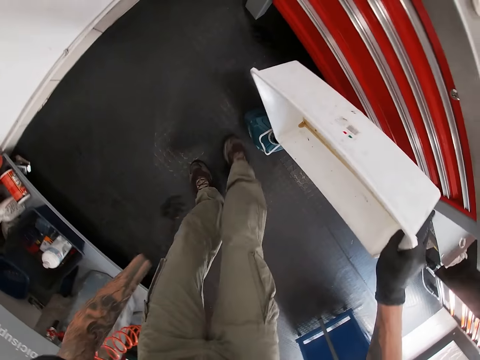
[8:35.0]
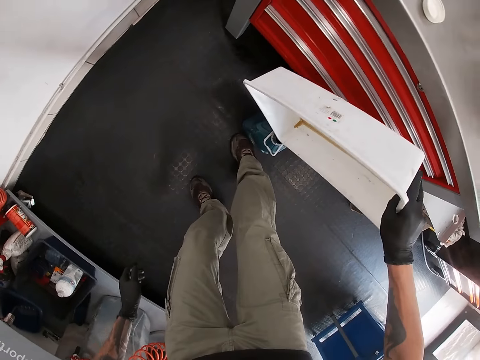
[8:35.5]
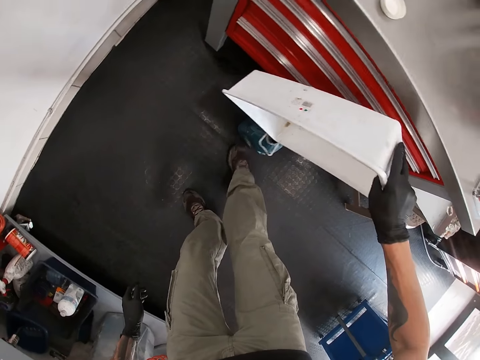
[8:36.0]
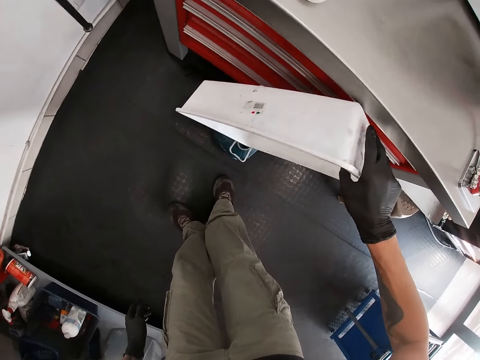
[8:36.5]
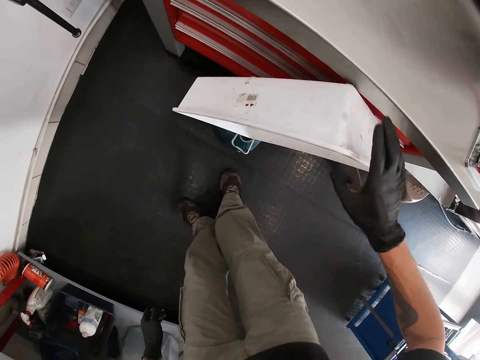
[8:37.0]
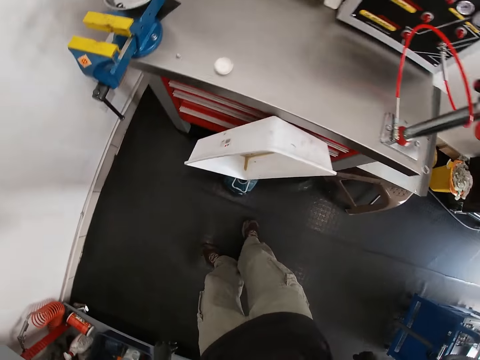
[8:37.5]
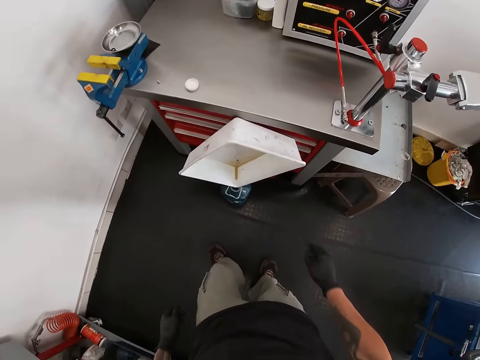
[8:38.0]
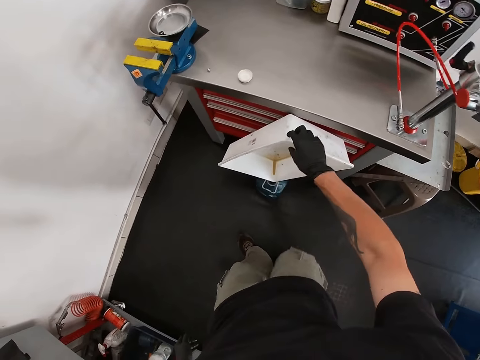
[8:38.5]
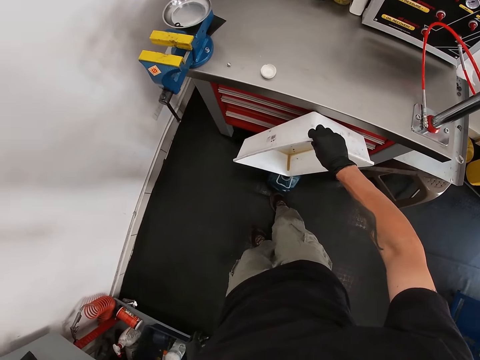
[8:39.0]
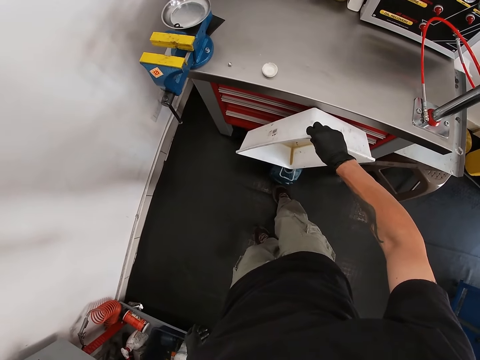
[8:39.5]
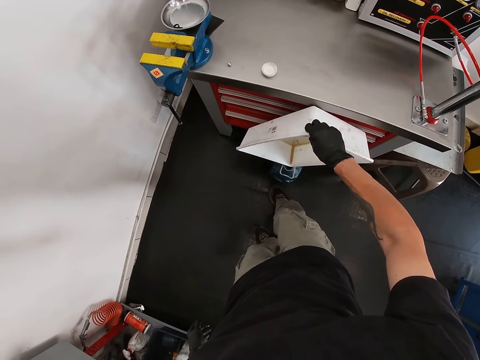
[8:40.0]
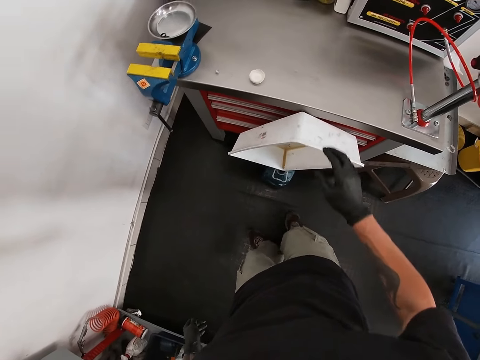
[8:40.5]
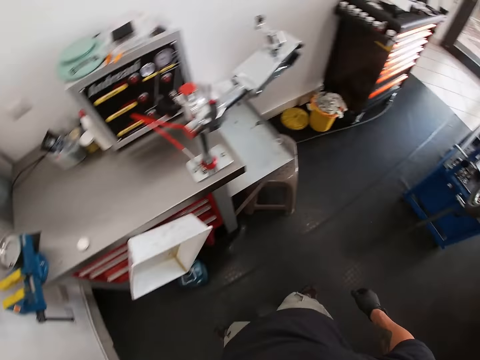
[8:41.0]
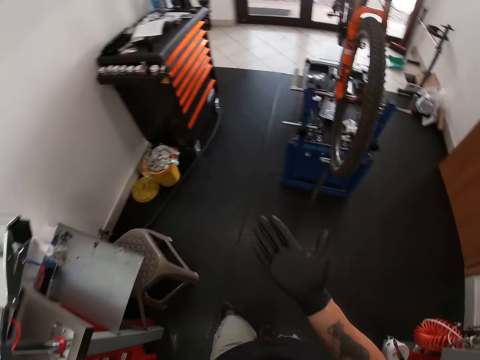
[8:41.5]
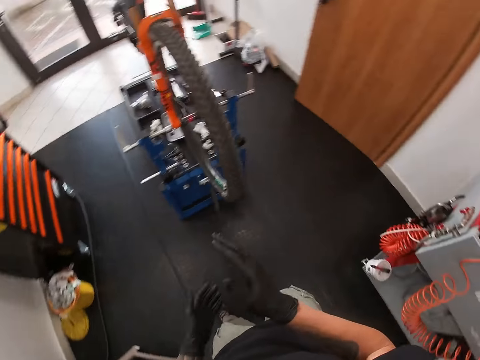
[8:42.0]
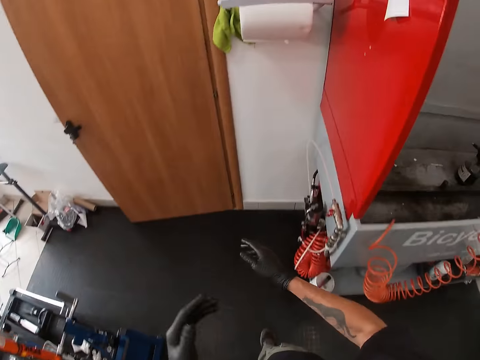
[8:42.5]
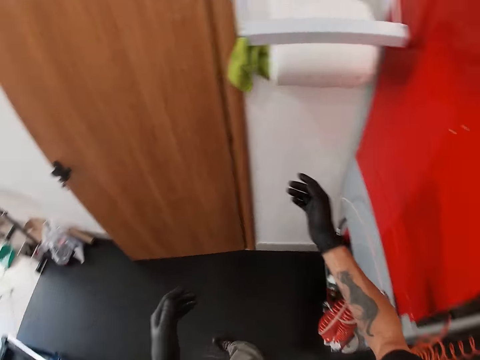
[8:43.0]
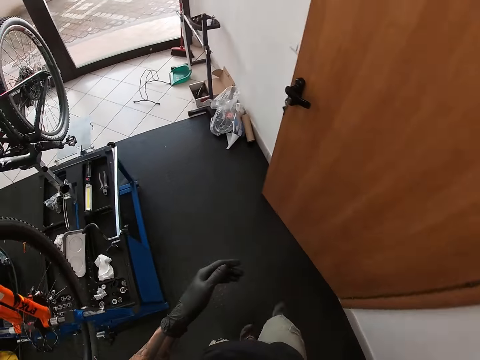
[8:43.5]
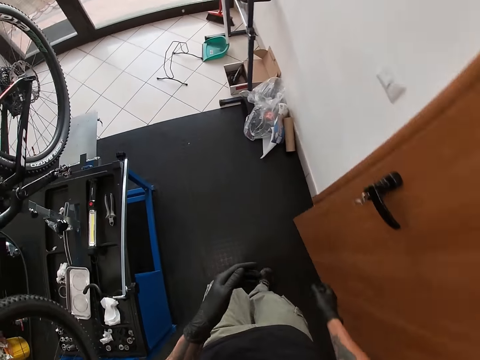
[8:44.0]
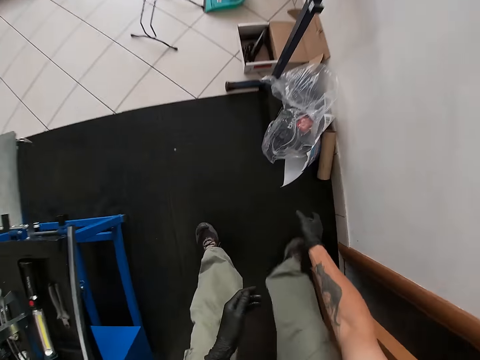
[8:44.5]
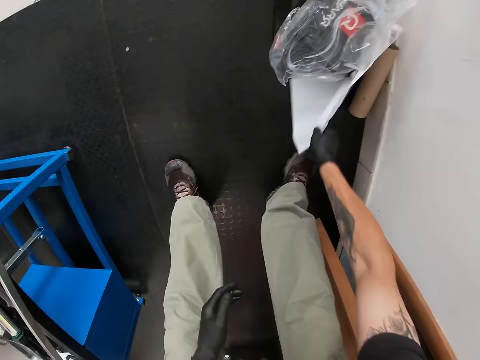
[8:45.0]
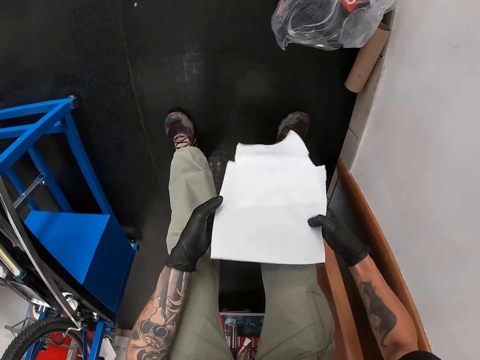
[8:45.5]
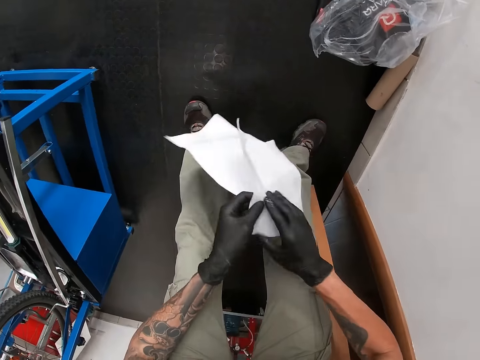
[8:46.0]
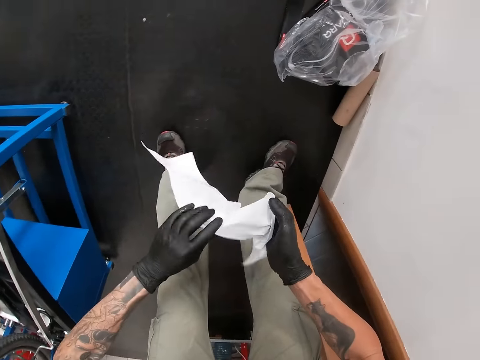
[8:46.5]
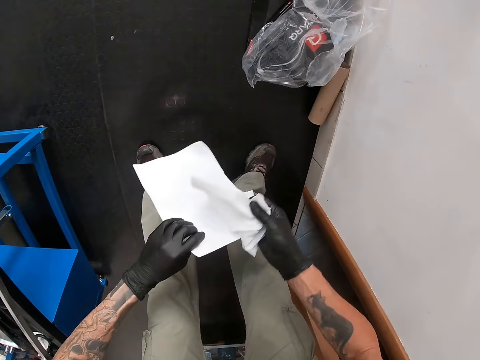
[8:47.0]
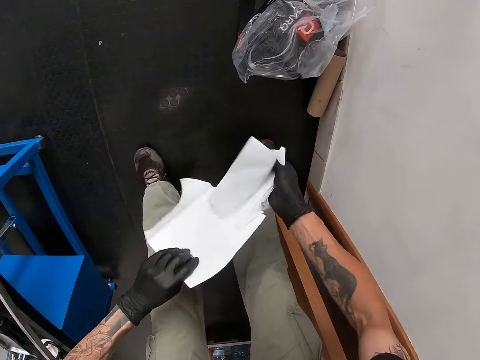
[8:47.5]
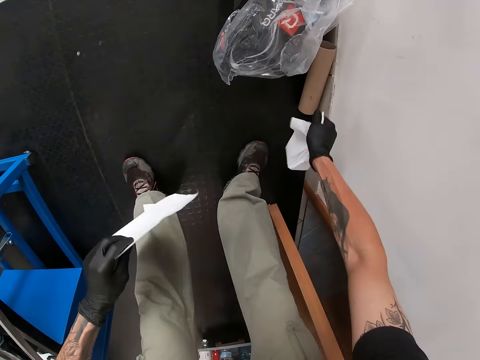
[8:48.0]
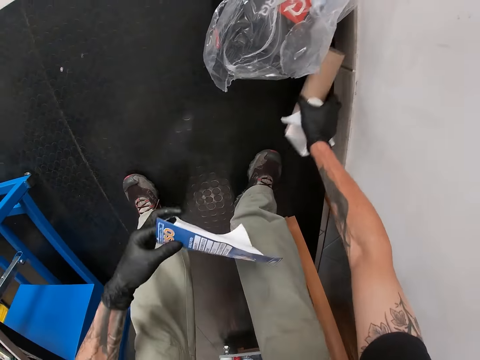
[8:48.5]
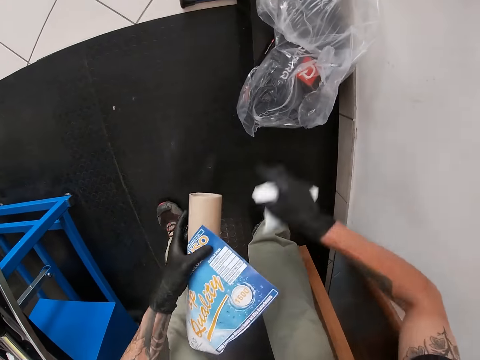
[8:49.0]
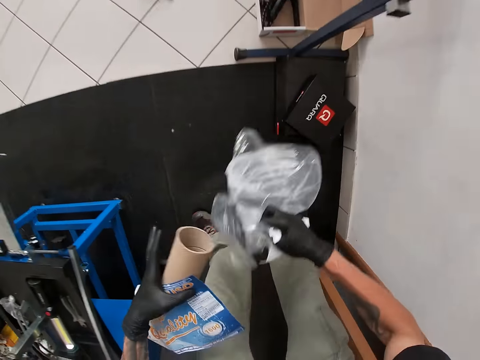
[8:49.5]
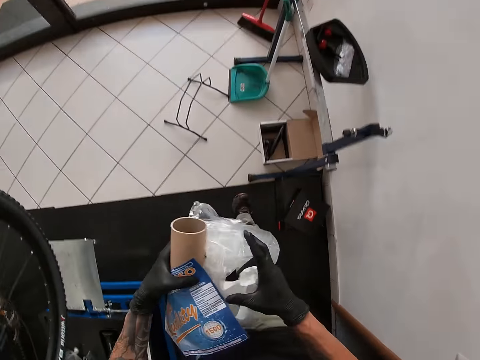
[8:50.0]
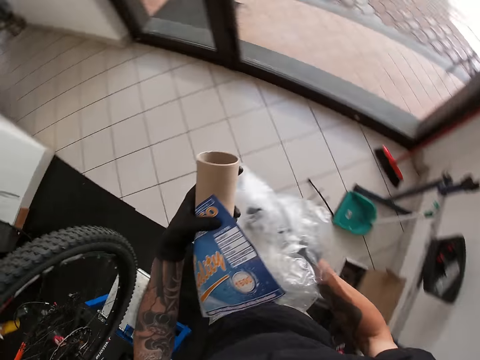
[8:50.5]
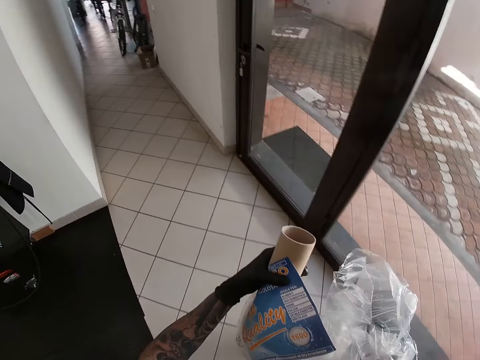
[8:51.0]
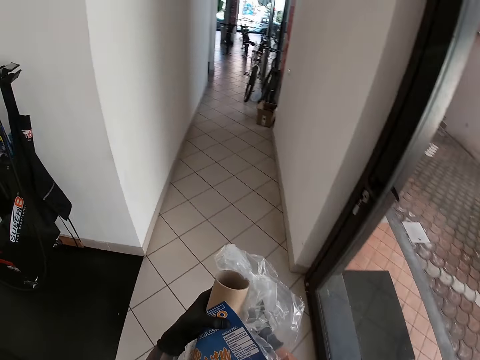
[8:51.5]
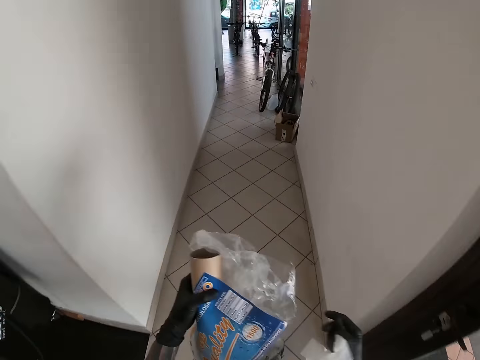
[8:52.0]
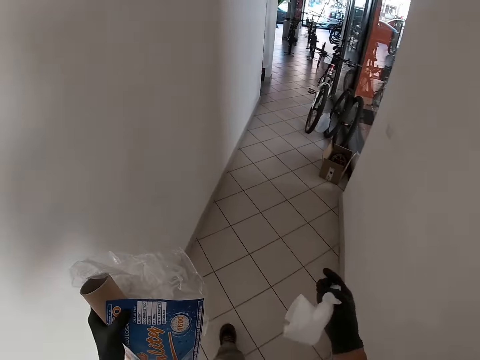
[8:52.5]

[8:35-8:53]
The camera wearer pours the oil remnant from the bowl to the bottle. He rests the bowl on the table. He puts a tray on the bottle. He pushes the bottle with his leg. He walks around. He picks up some tissue or paper and a plastic bag from the floor with his right hand. He cuts the paper. He picks up a roll. He picks up nylon paper. He walks to the other room.

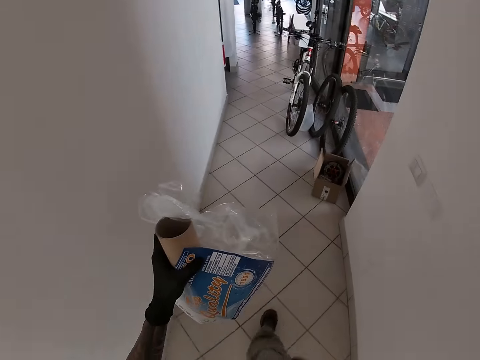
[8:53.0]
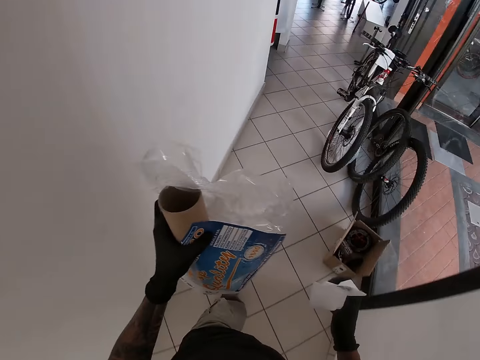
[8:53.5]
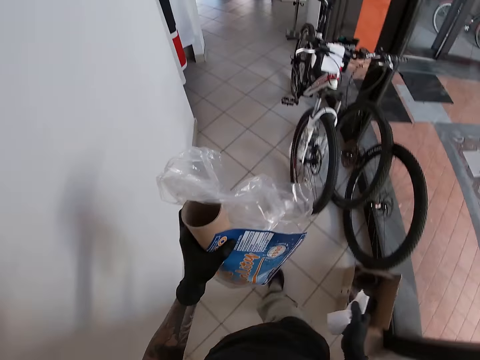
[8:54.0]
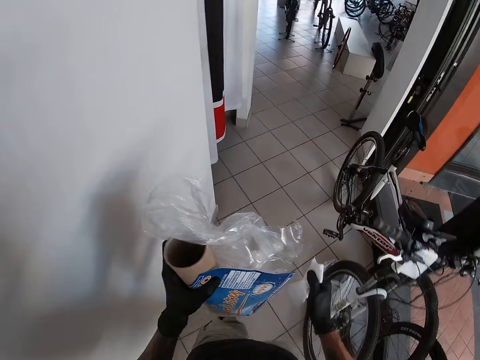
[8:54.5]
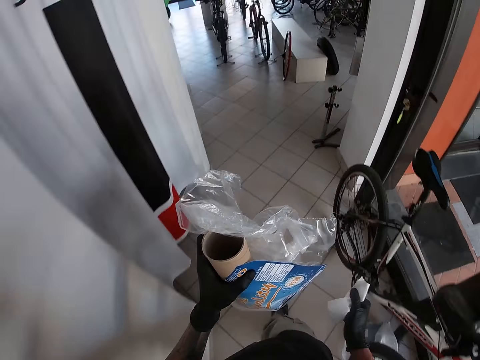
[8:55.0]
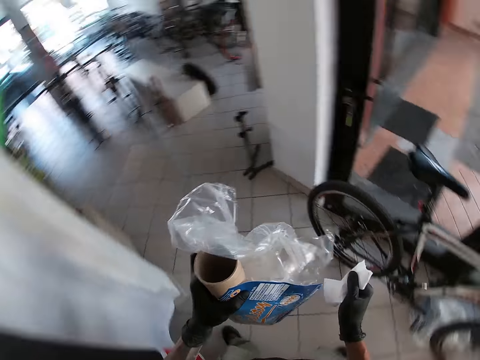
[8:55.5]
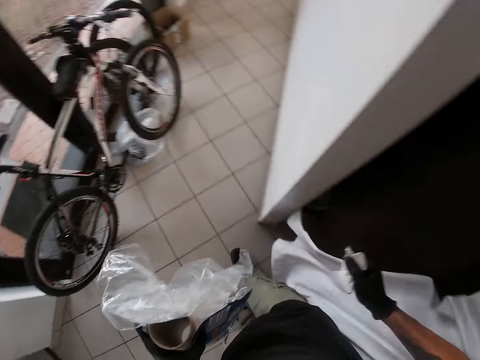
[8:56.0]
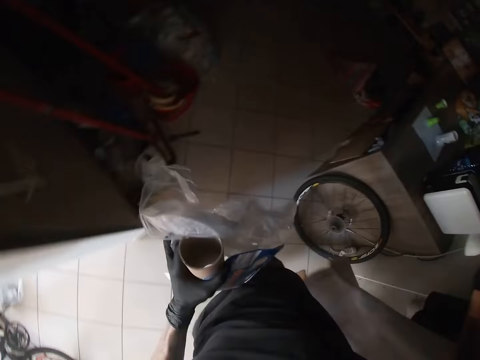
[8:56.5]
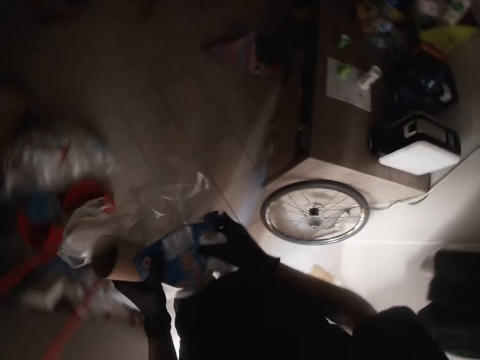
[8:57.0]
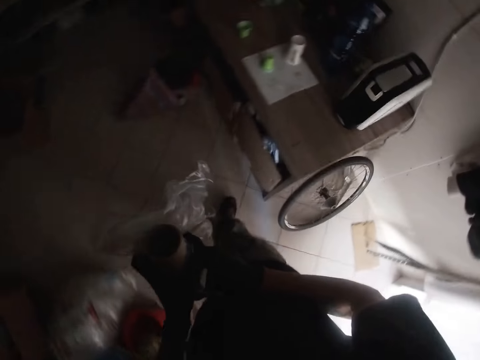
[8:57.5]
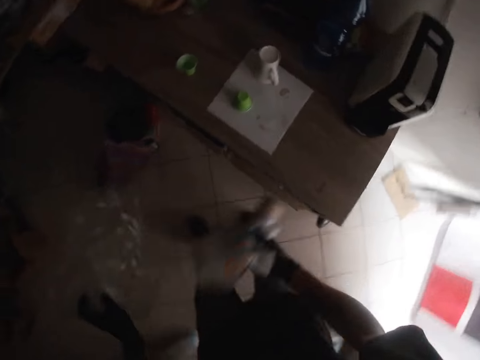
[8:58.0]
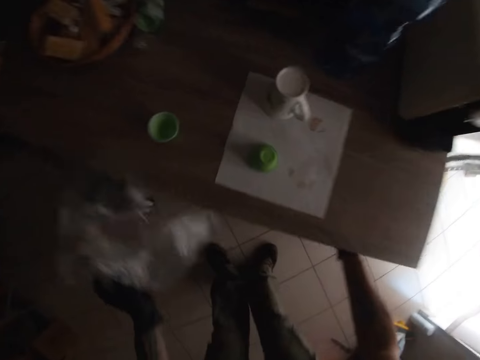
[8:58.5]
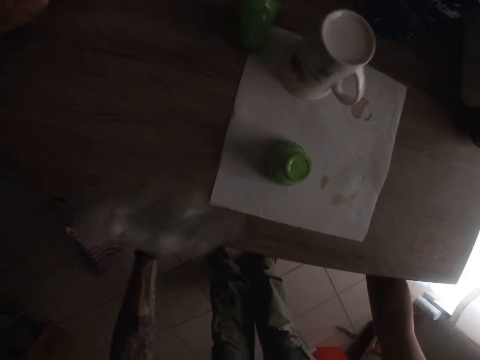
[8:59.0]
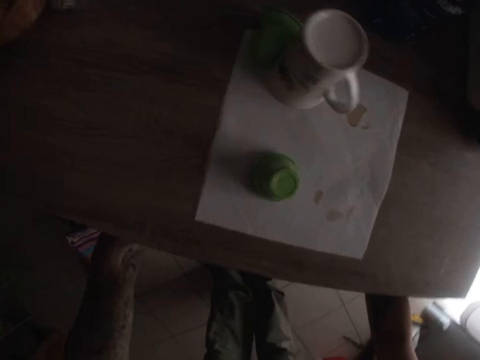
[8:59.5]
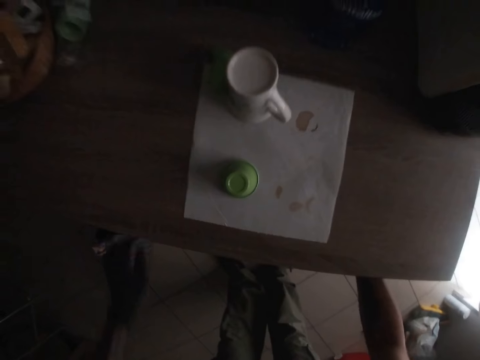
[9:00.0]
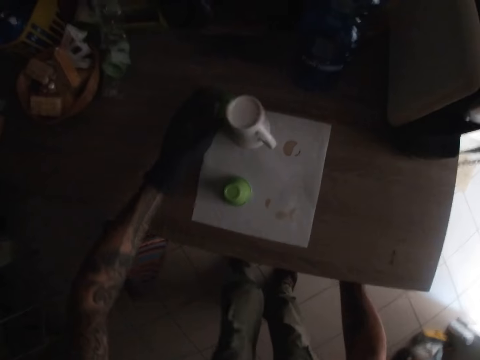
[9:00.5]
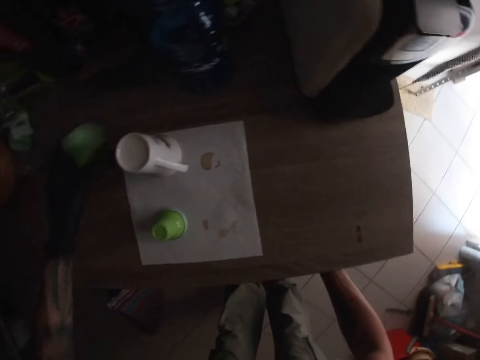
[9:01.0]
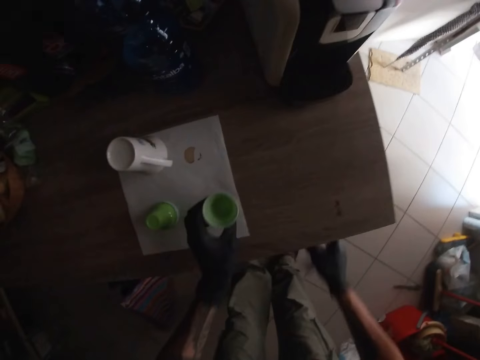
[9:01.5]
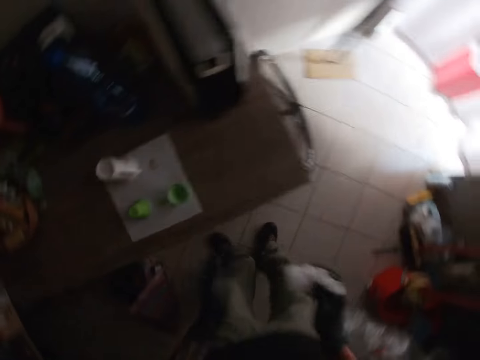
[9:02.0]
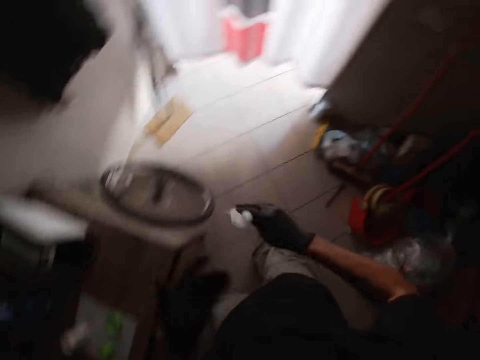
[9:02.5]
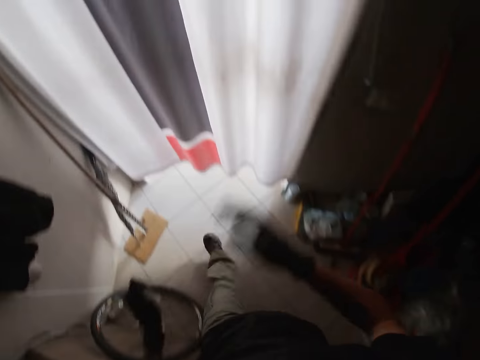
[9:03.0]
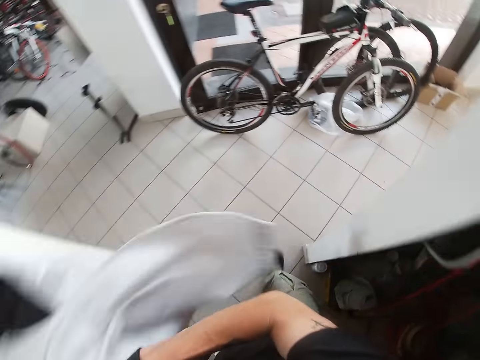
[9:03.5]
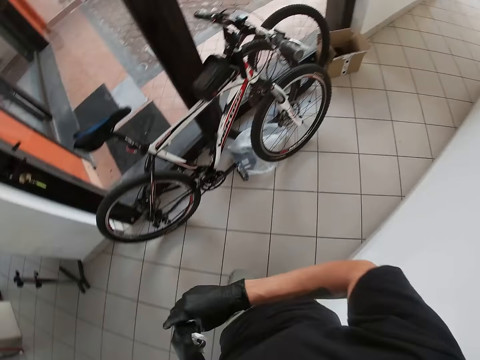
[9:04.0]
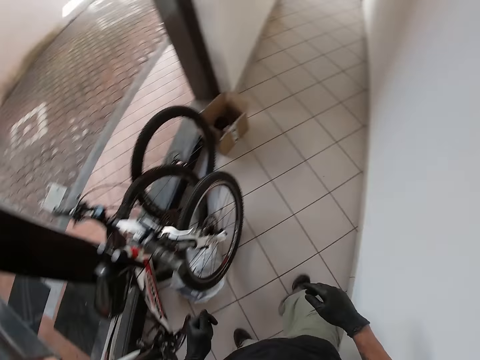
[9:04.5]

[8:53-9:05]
The camera wearer drops the tissue and plastic bag in the drawer. He readjusts a cup on the drawer with his left hand. He picks up the paper cup. He walks back to the bicycle.
